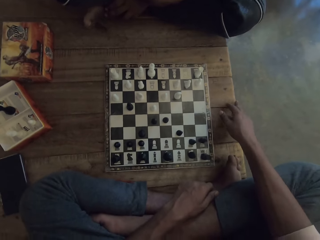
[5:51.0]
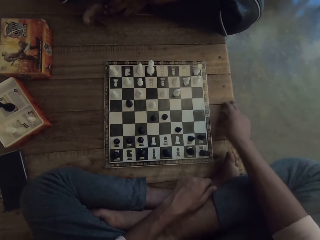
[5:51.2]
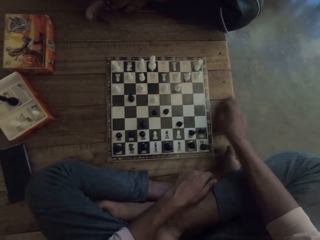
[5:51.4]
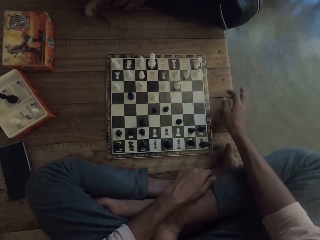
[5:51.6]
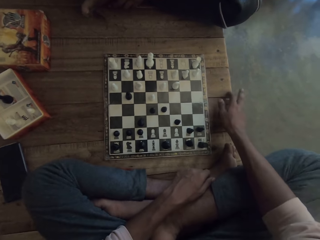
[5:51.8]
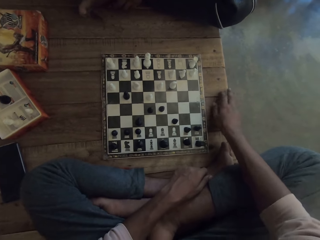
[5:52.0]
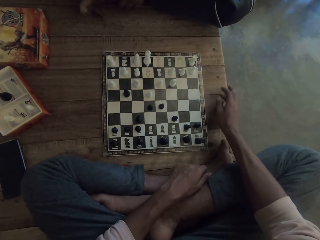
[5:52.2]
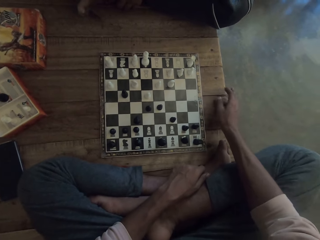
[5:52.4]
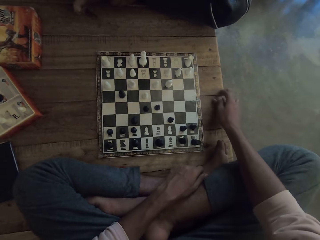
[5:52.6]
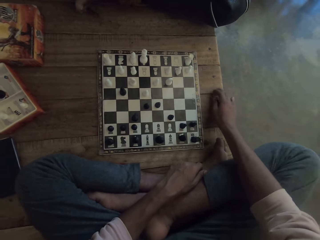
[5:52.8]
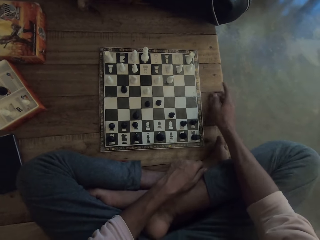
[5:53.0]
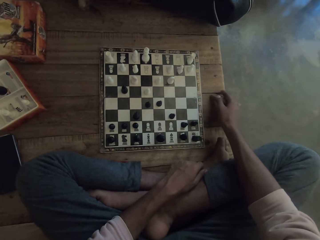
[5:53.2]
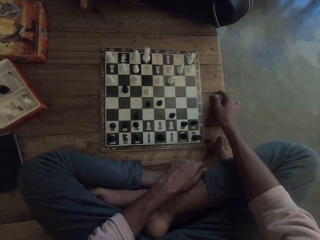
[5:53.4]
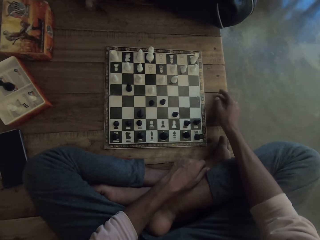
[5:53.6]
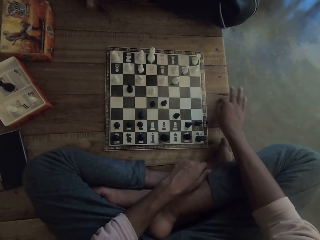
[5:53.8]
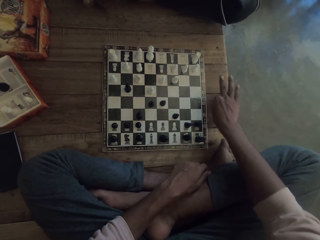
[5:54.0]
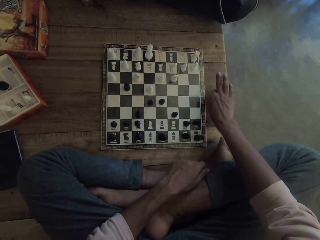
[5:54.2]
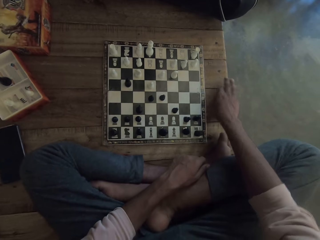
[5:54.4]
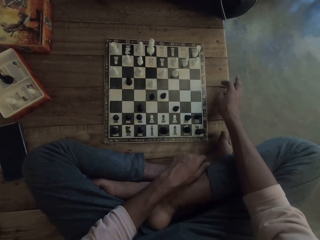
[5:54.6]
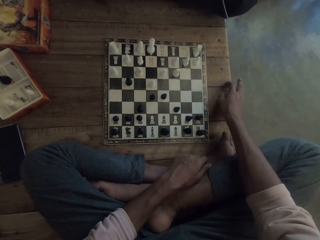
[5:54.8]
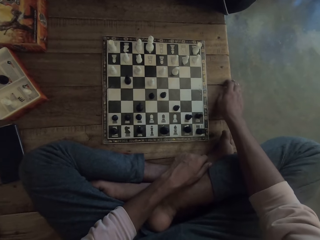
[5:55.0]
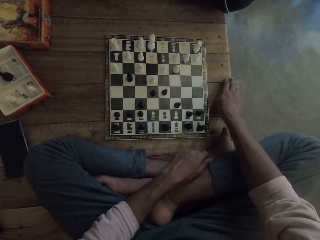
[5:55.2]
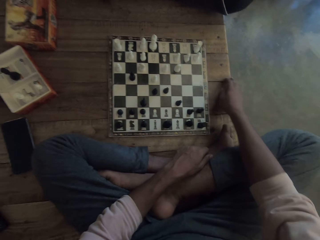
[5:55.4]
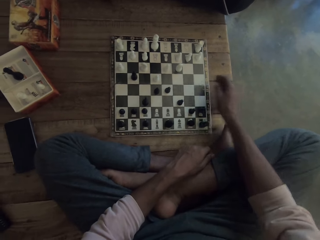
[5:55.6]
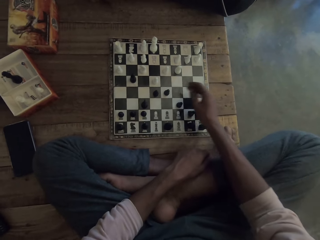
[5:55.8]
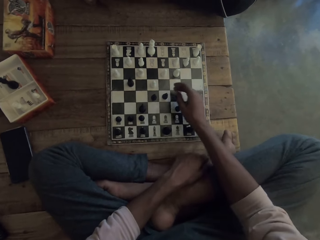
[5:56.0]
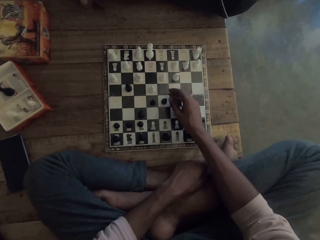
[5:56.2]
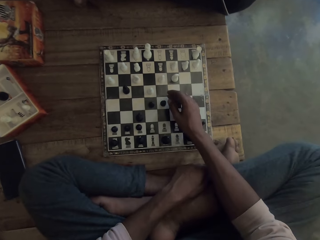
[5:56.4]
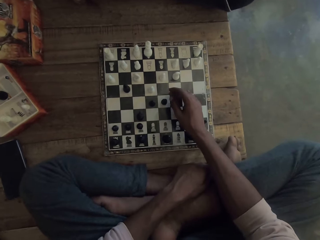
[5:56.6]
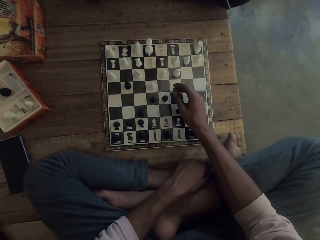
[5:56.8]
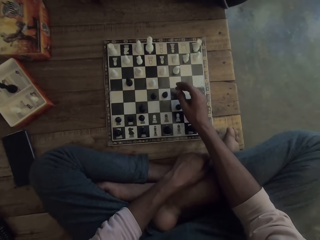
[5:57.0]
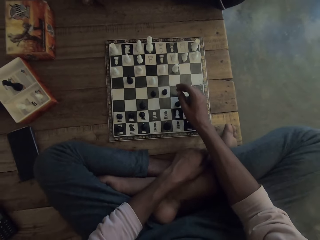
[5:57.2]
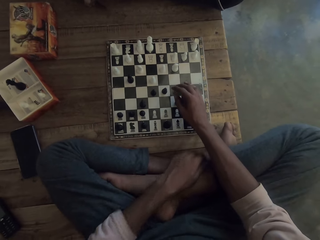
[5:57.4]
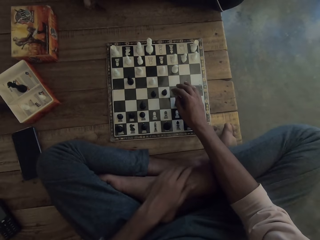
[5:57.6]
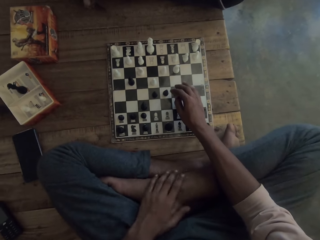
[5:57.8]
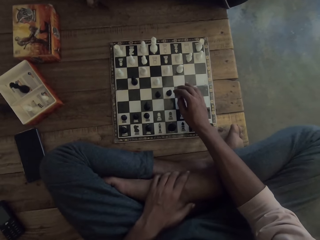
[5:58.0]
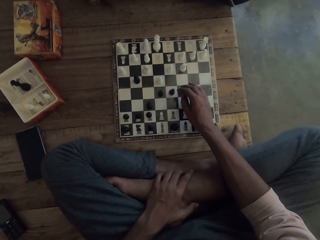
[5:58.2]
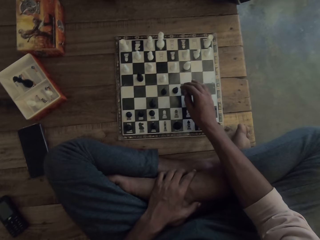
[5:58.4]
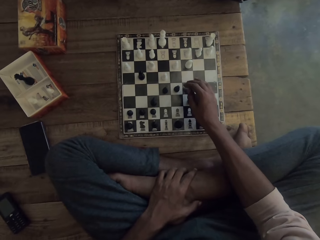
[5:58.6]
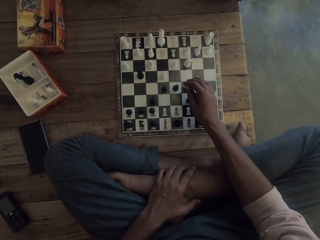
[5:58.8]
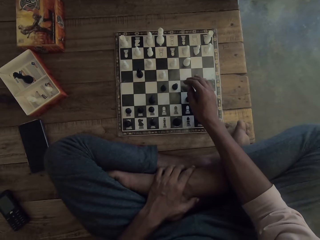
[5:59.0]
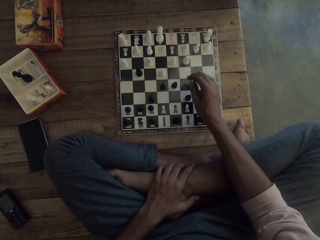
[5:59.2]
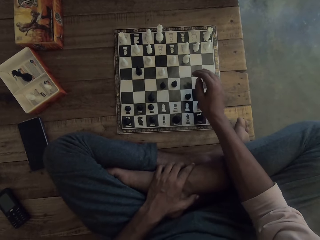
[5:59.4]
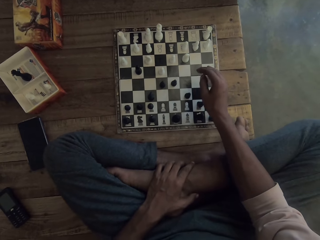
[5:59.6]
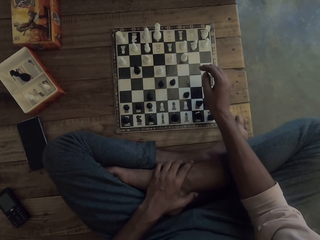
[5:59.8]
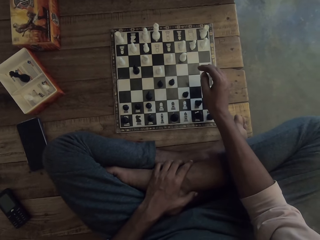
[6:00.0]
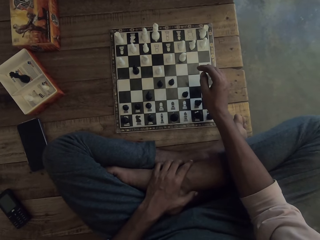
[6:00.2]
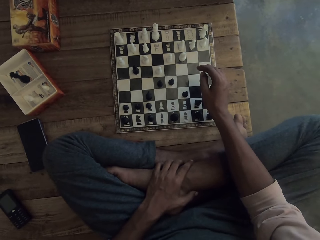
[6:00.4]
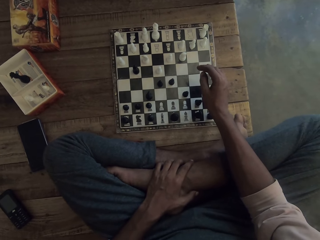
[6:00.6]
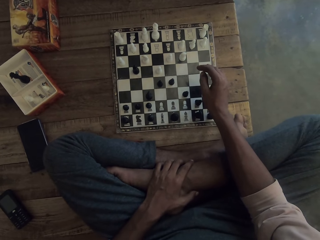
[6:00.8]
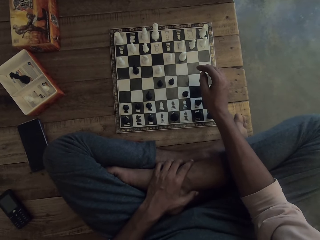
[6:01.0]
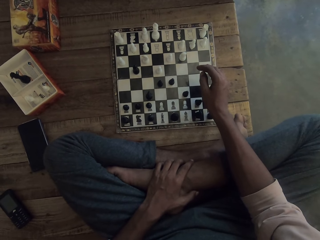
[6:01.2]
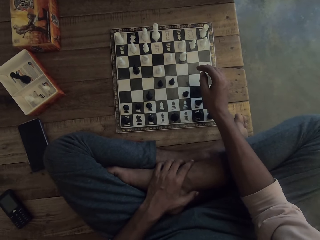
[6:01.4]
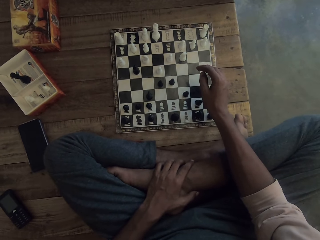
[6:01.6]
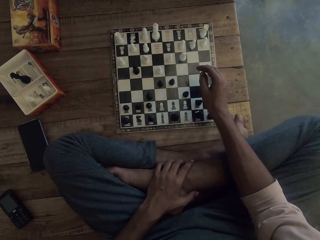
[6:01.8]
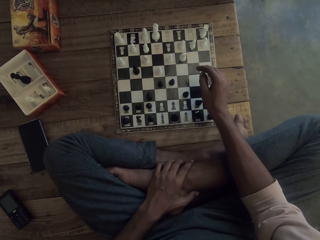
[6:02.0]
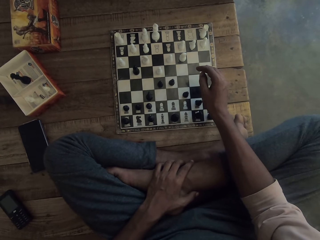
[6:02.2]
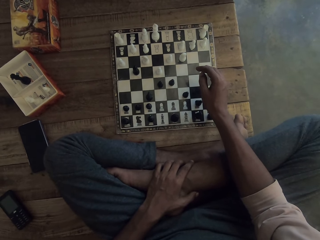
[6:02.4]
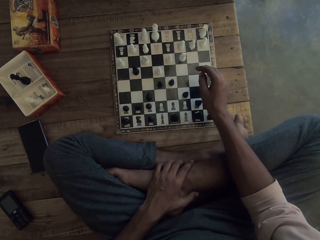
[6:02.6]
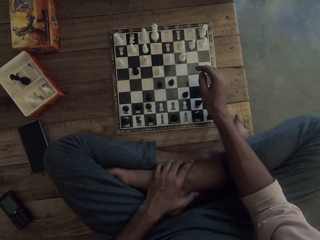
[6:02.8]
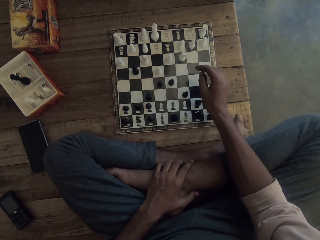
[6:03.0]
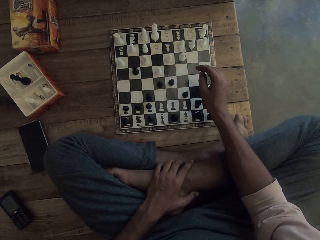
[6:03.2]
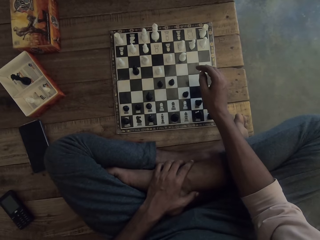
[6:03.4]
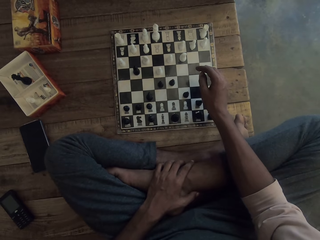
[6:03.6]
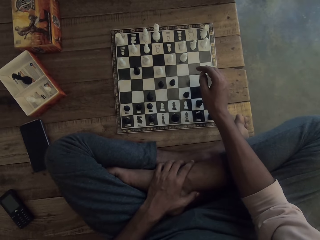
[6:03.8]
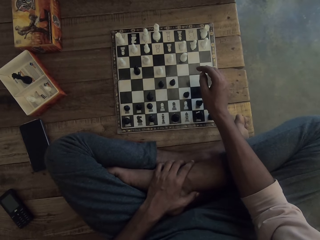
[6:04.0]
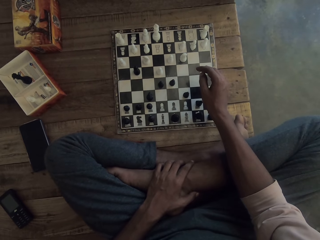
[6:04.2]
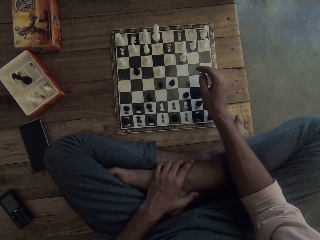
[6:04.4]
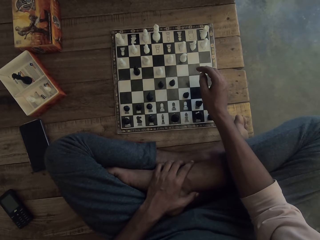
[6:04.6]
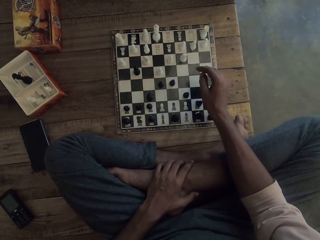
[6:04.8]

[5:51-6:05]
The camera wearer touches the table with the right hand. They move the hand. They look at the chess board.

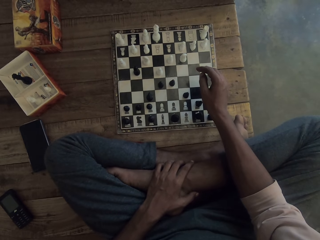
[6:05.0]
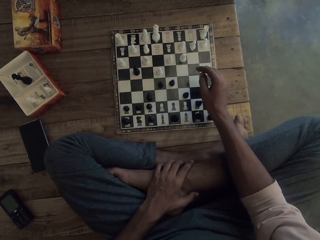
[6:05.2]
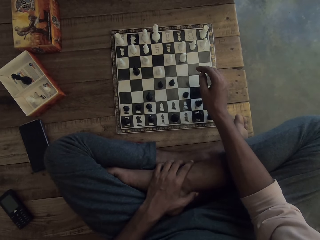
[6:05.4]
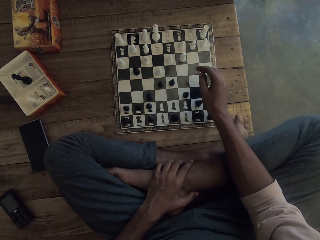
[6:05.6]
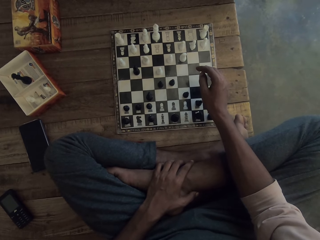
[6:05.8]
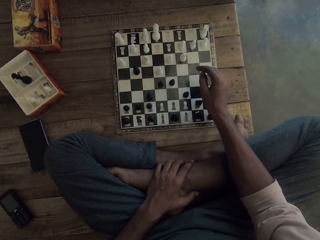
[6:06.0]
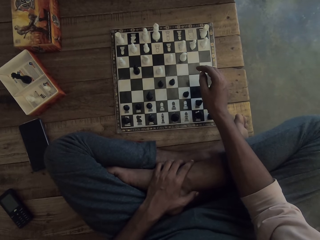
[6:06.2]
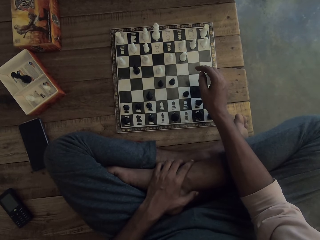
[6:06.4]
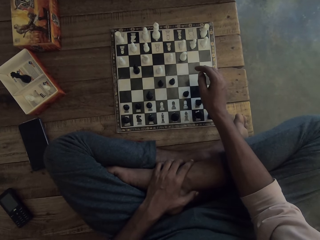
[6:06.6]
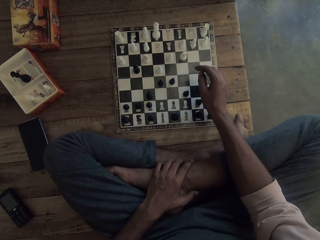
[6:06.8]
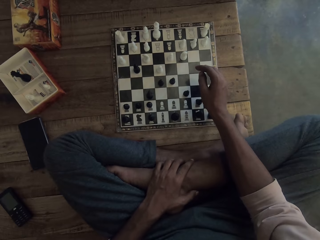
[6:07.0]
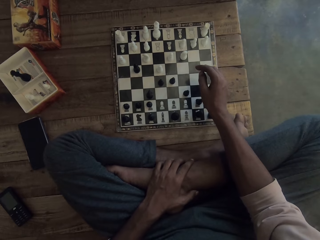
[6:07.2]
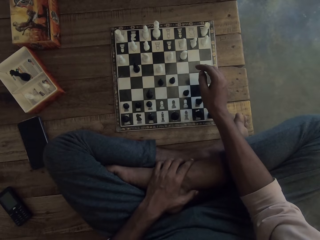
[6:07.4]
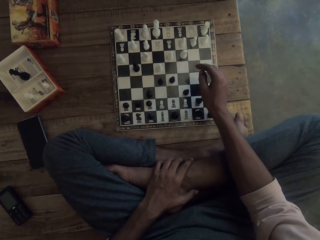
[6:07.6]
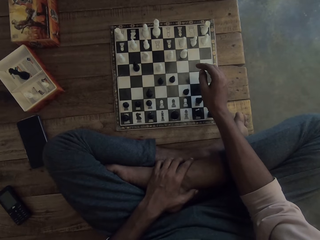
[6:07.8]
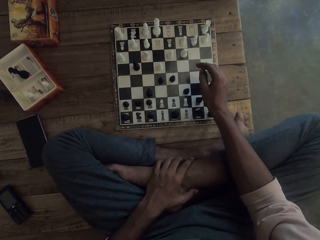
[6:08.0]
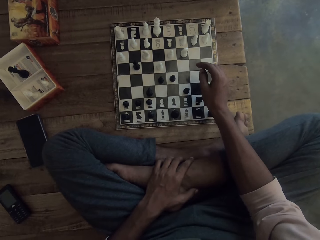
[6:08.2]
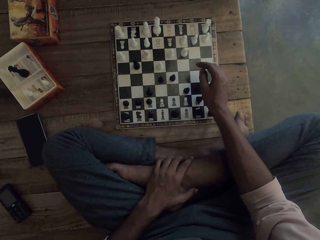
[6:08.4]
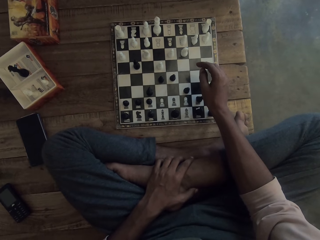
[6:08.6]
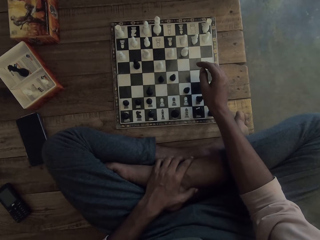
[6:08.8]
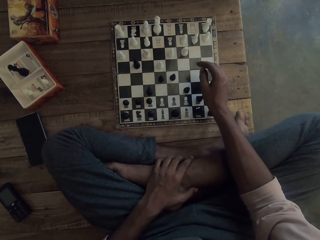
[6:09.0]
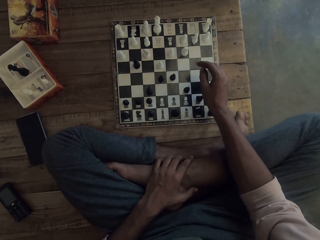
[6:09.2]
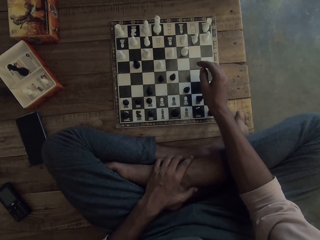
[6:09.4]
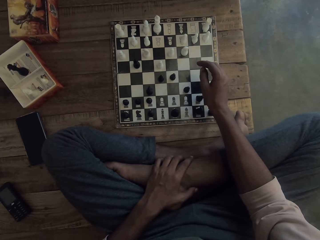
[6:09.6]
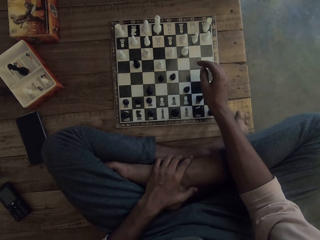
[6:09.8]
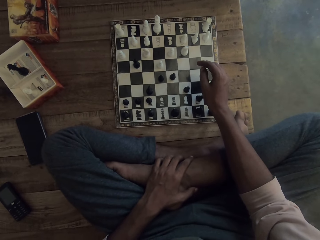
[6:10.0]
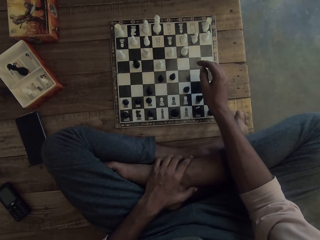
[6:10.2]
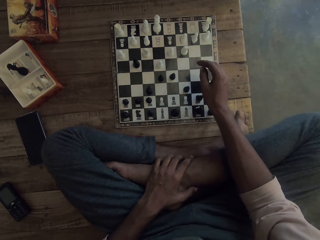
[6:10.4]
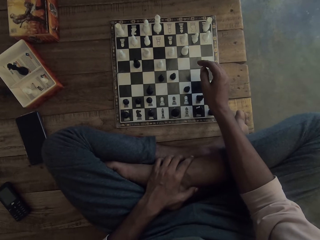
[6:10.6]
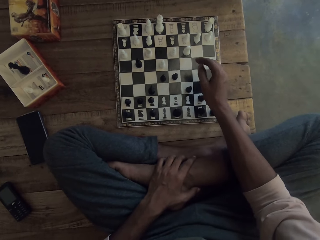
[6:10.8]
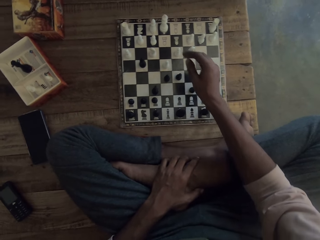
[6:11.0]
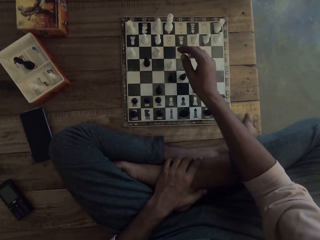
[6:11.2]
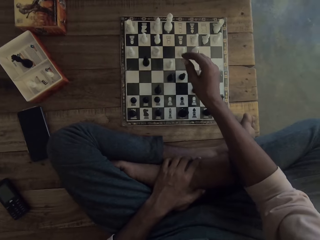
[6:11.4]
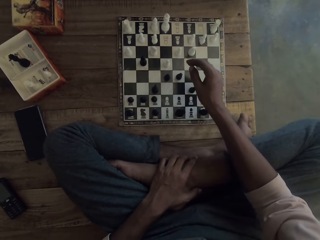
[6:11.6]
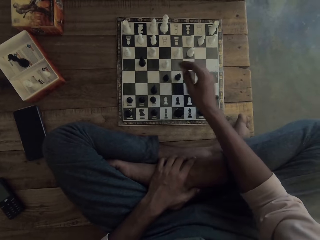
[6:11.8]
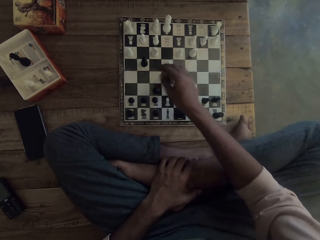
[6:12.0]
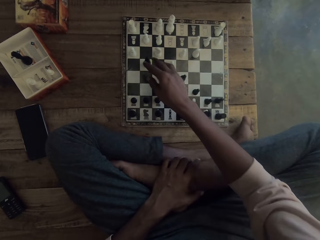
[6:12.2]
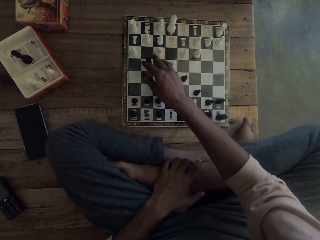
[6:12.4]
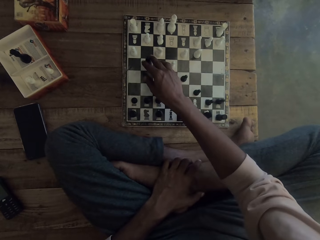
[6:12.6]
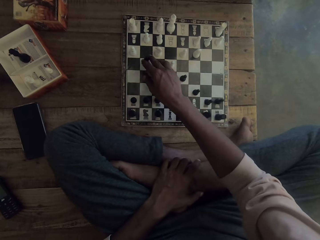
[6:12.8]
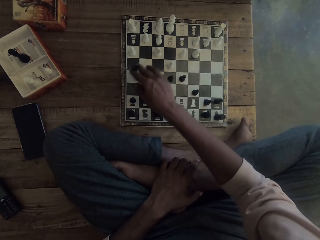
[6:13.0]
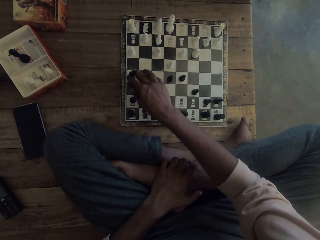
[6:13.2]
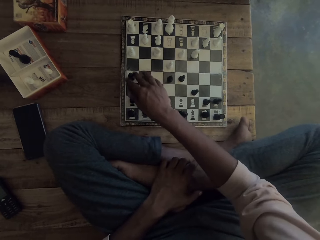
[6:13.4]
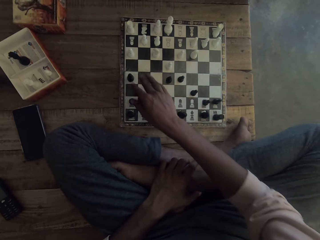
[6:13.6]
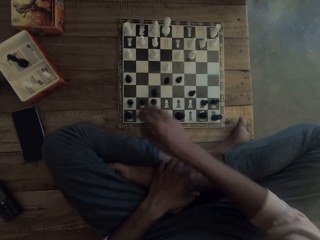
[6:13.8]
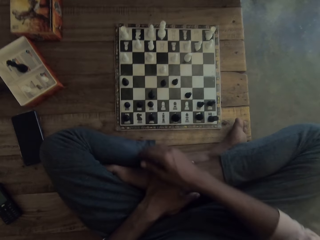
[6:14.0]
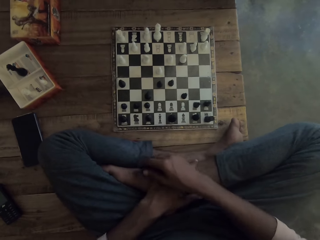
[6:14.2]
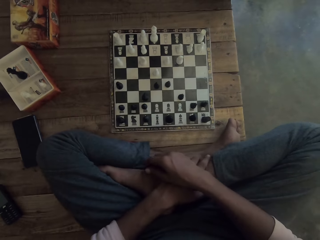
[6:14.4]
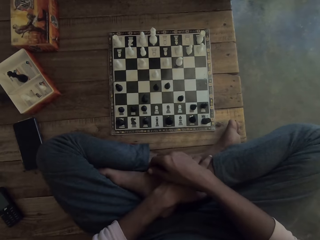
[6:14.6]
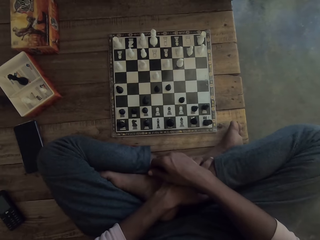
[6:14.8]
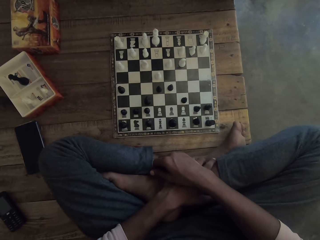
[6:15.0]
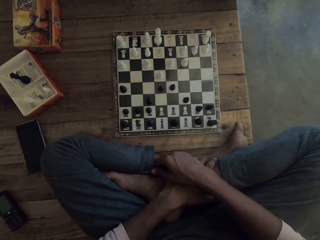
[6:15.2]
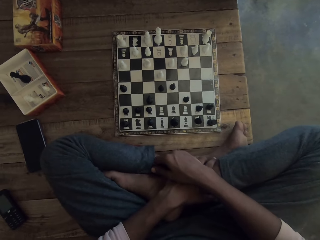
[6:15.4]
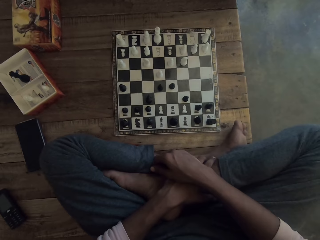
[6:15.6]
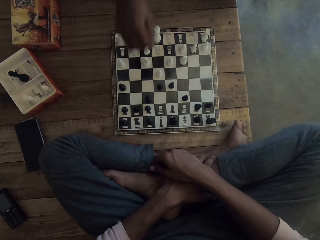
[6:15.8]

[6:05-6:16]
The camera wearer moves the hand. They move the chess. They pick up the black chess.
